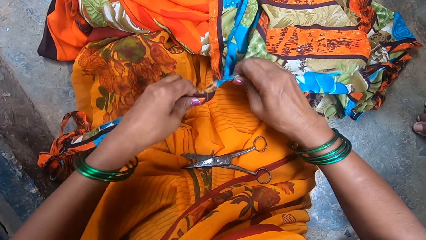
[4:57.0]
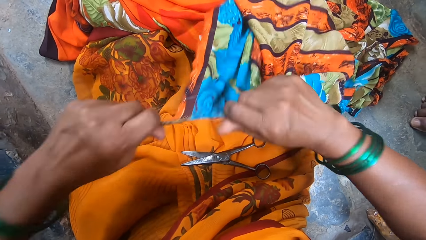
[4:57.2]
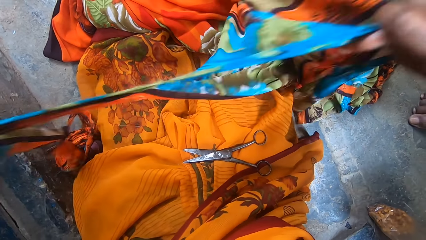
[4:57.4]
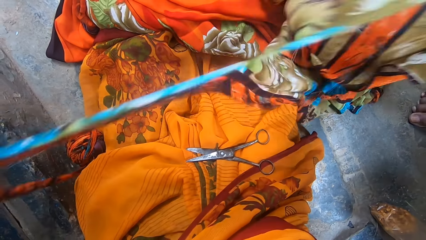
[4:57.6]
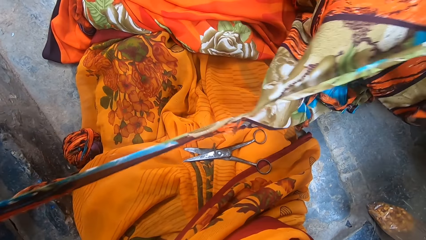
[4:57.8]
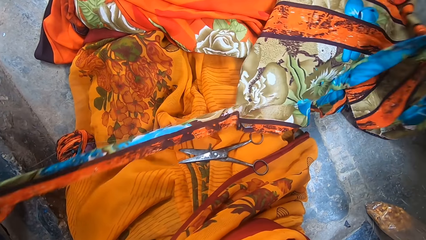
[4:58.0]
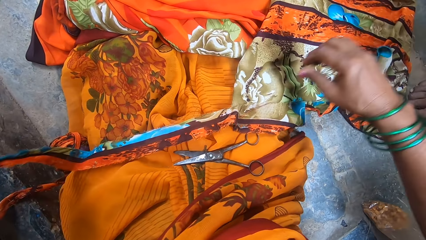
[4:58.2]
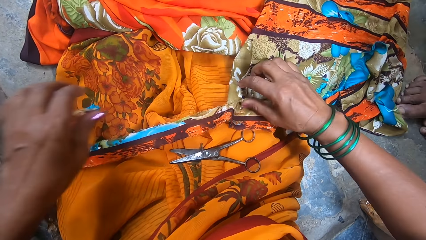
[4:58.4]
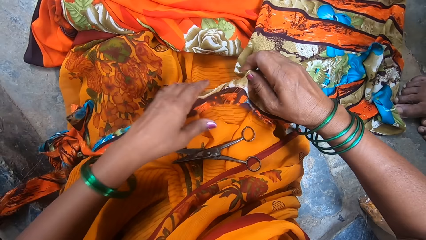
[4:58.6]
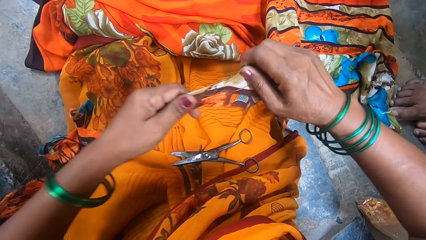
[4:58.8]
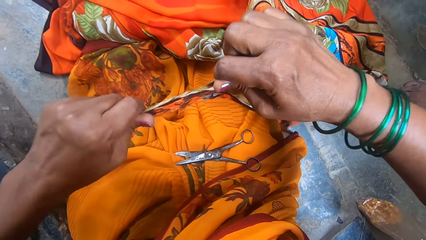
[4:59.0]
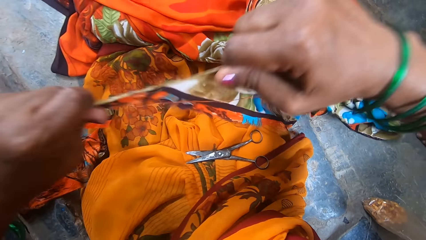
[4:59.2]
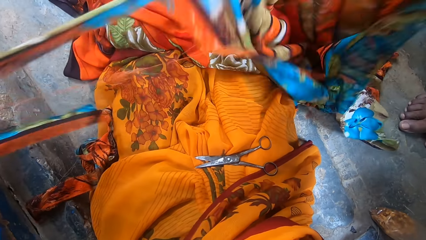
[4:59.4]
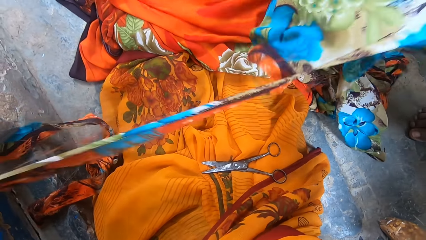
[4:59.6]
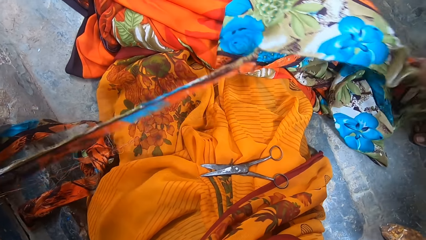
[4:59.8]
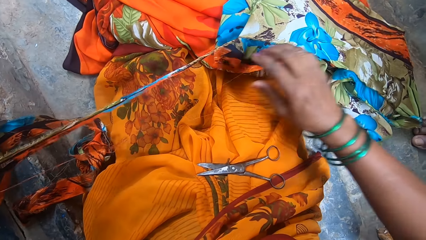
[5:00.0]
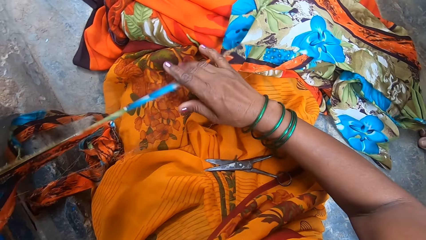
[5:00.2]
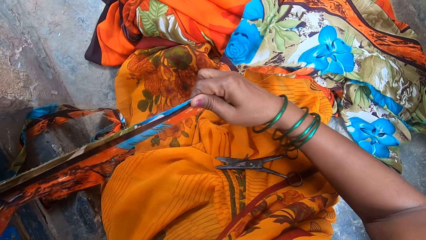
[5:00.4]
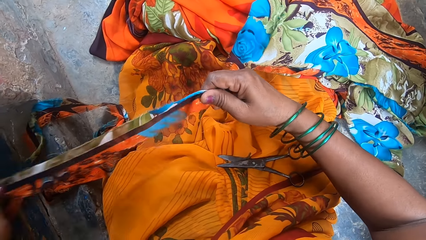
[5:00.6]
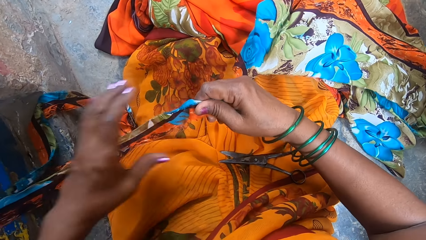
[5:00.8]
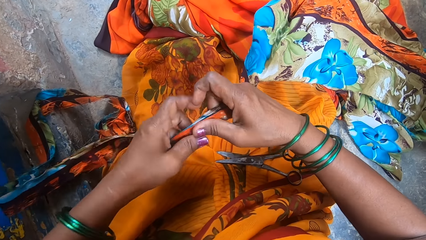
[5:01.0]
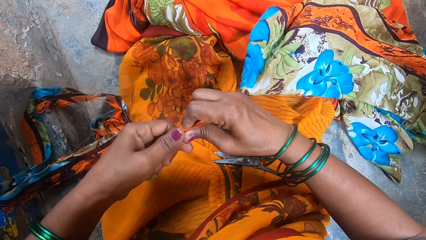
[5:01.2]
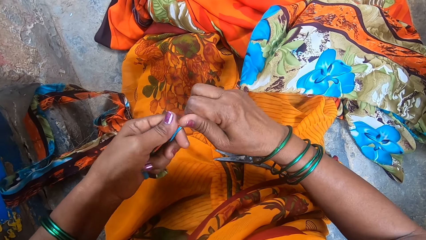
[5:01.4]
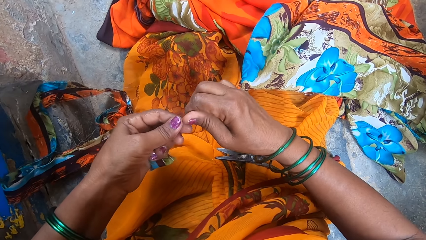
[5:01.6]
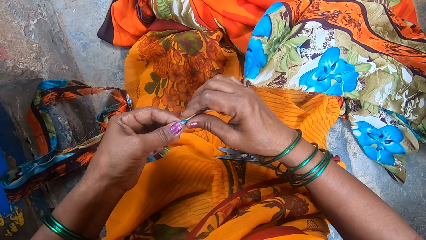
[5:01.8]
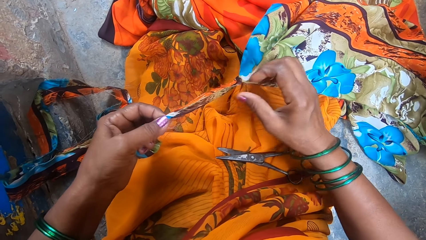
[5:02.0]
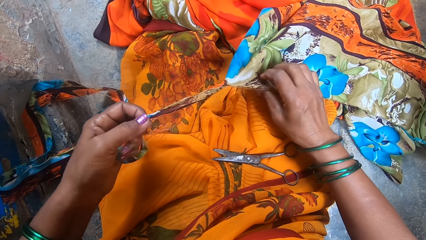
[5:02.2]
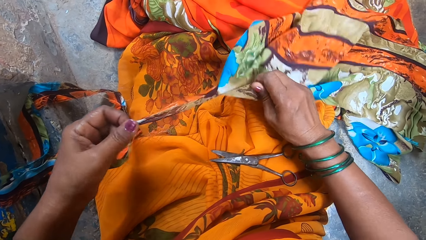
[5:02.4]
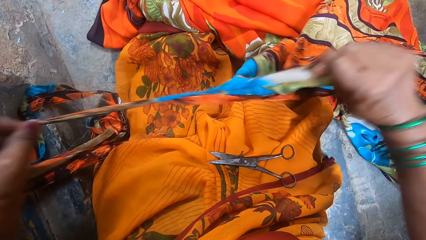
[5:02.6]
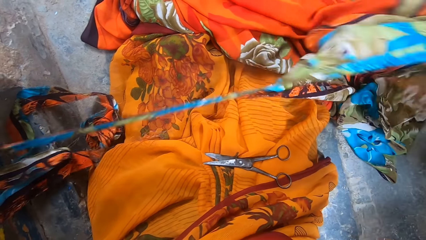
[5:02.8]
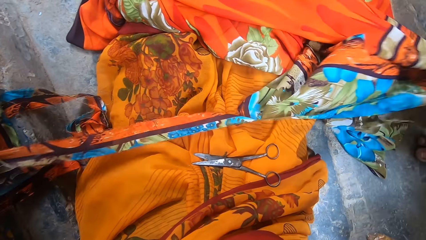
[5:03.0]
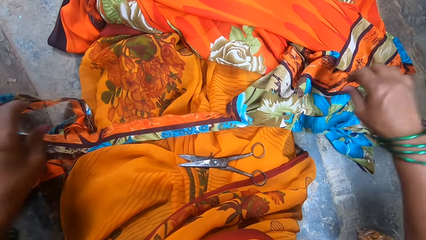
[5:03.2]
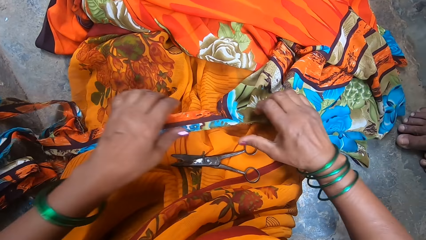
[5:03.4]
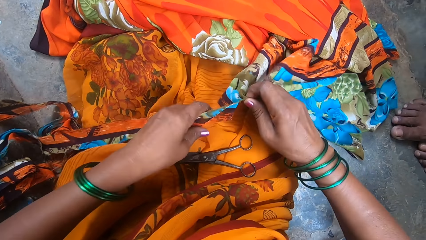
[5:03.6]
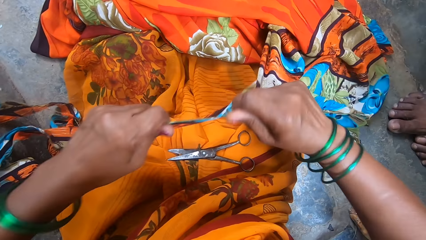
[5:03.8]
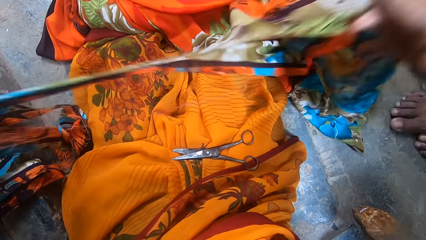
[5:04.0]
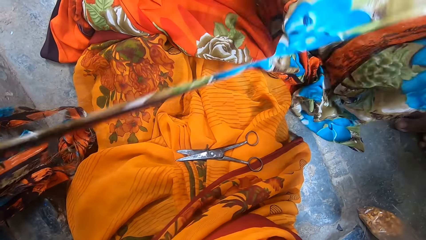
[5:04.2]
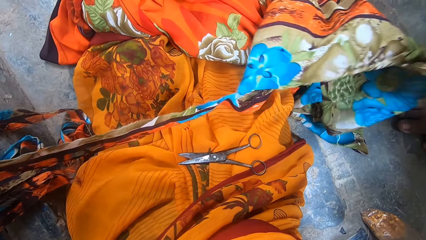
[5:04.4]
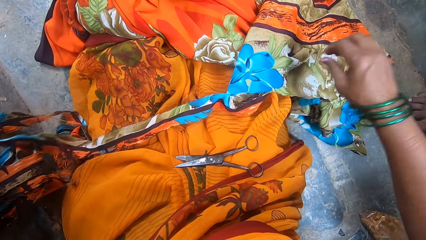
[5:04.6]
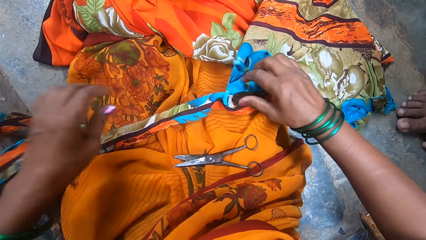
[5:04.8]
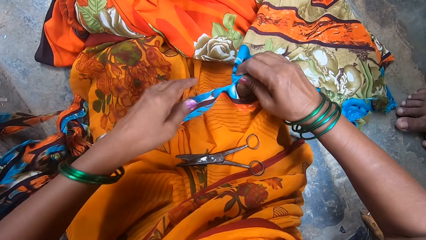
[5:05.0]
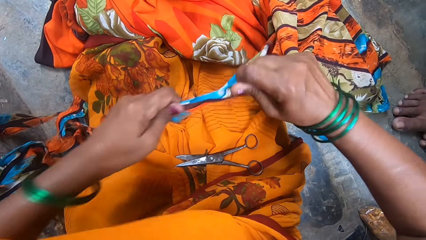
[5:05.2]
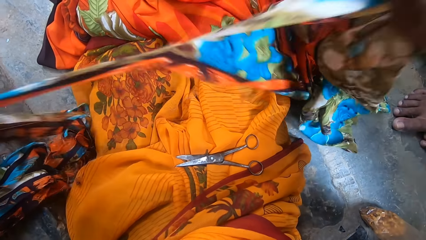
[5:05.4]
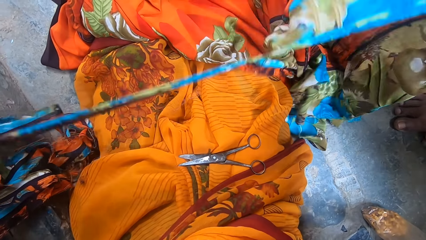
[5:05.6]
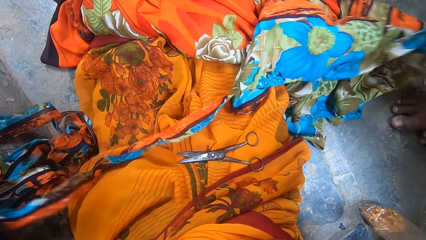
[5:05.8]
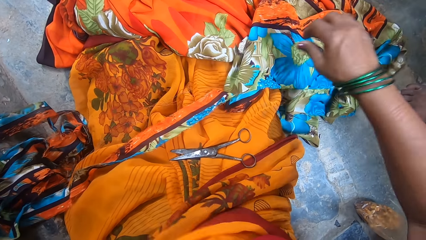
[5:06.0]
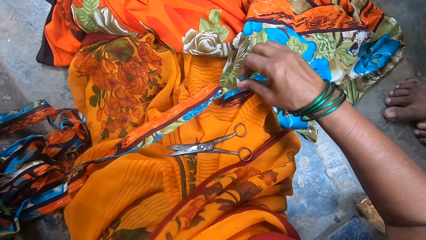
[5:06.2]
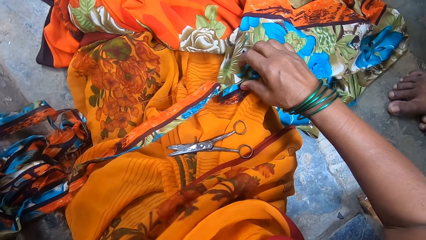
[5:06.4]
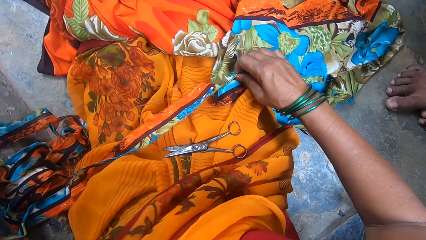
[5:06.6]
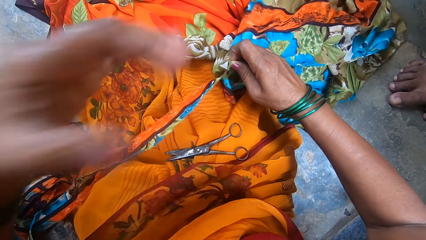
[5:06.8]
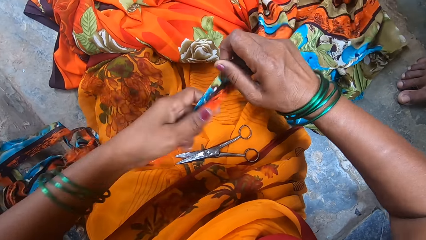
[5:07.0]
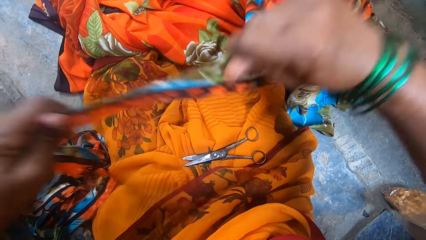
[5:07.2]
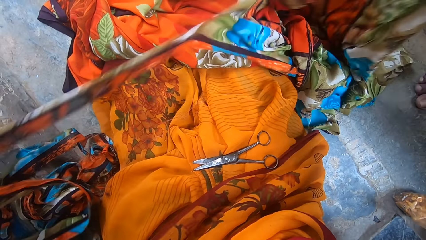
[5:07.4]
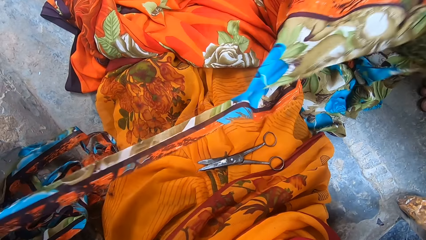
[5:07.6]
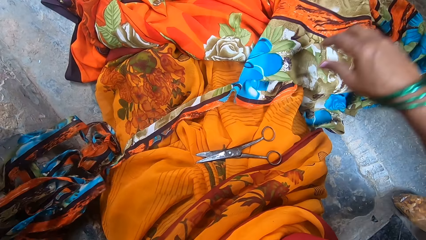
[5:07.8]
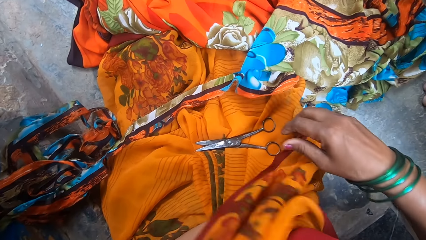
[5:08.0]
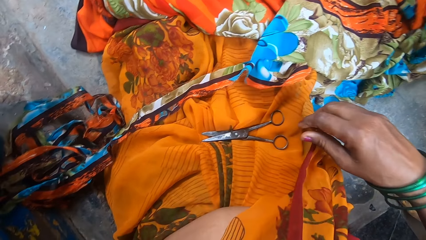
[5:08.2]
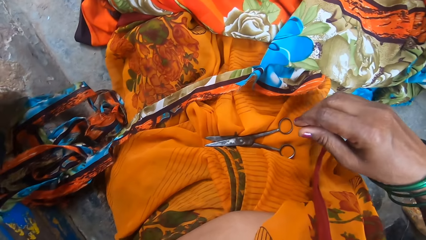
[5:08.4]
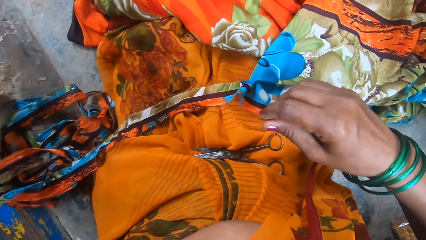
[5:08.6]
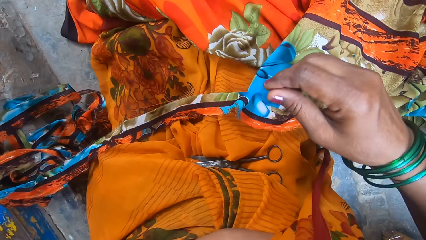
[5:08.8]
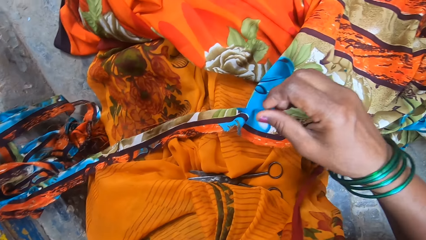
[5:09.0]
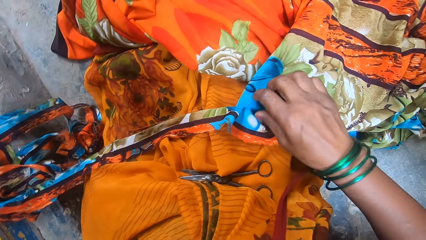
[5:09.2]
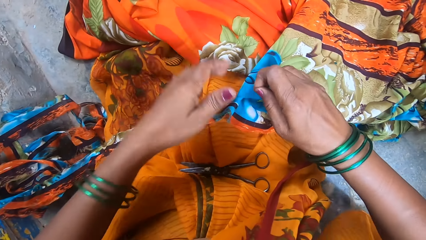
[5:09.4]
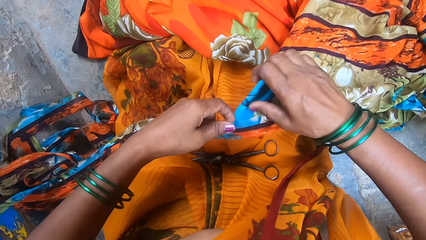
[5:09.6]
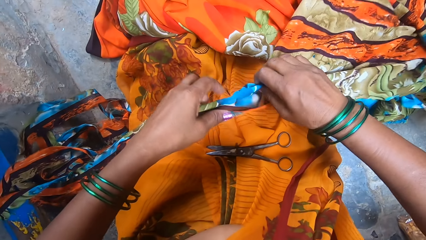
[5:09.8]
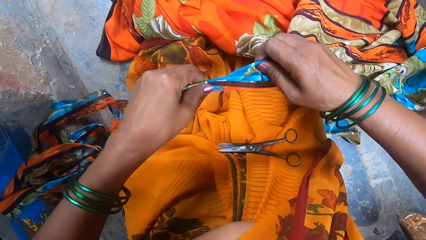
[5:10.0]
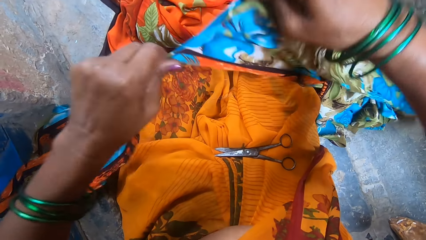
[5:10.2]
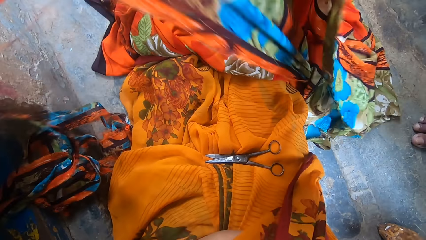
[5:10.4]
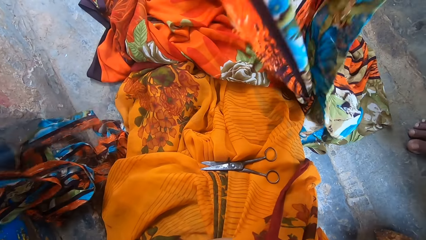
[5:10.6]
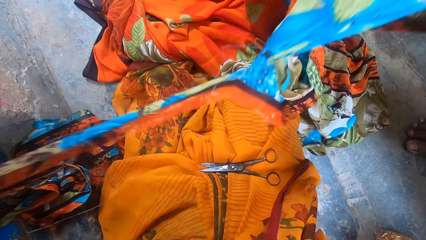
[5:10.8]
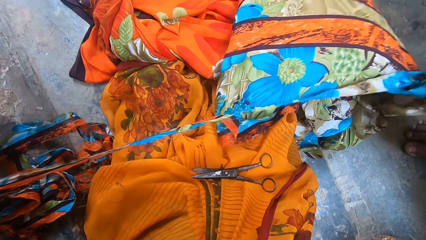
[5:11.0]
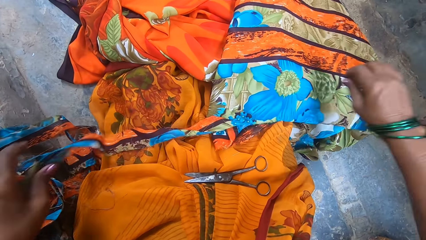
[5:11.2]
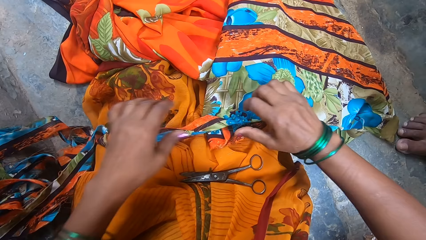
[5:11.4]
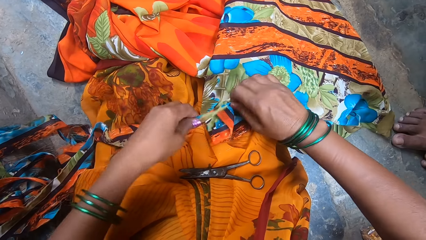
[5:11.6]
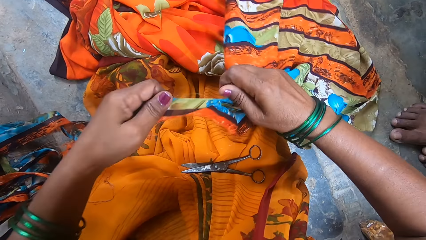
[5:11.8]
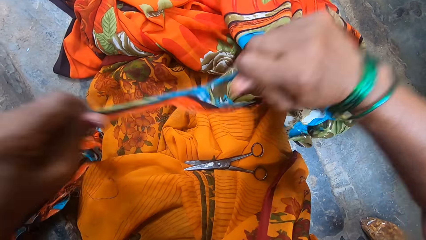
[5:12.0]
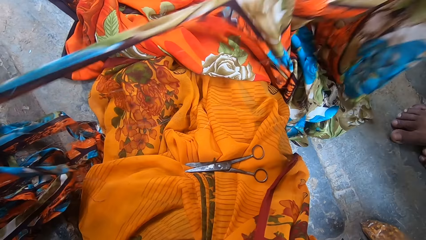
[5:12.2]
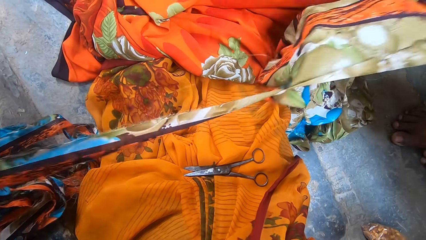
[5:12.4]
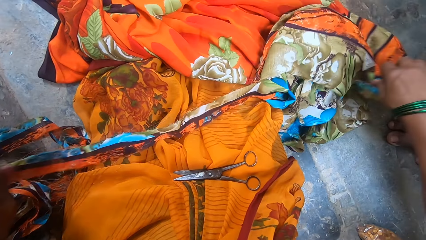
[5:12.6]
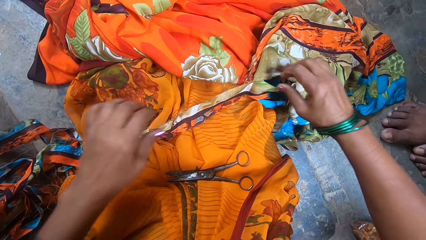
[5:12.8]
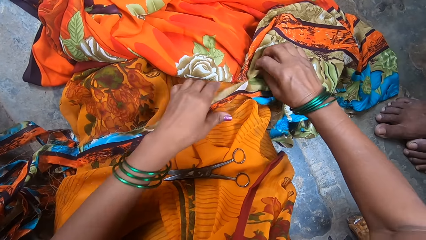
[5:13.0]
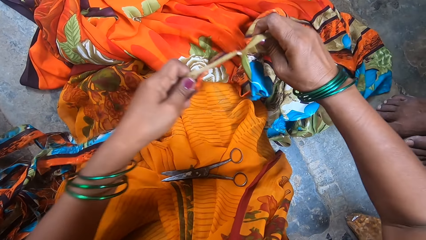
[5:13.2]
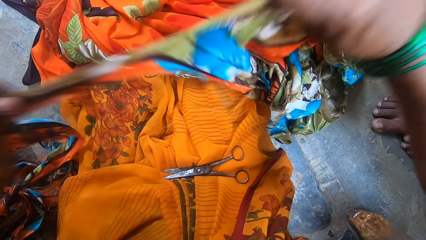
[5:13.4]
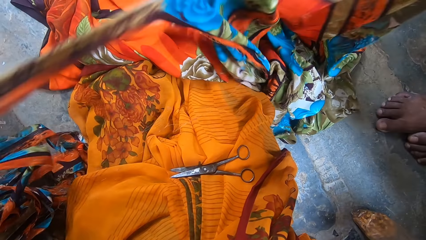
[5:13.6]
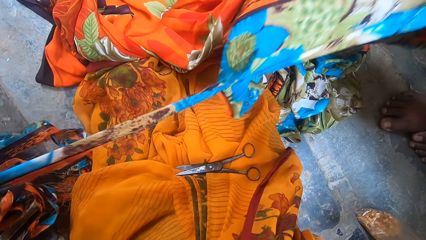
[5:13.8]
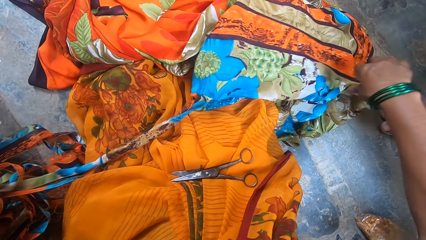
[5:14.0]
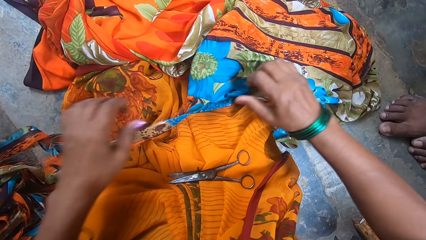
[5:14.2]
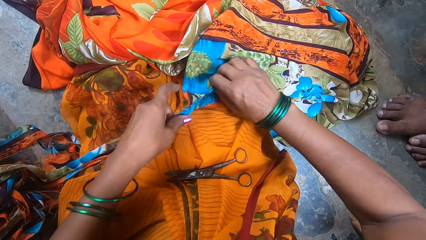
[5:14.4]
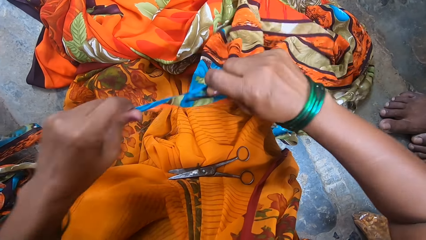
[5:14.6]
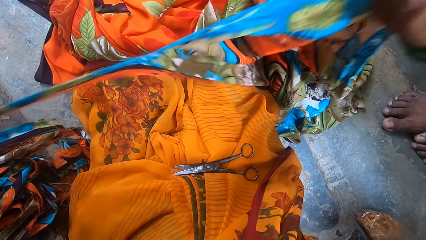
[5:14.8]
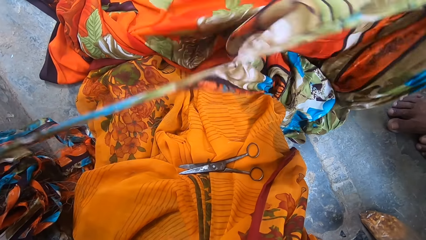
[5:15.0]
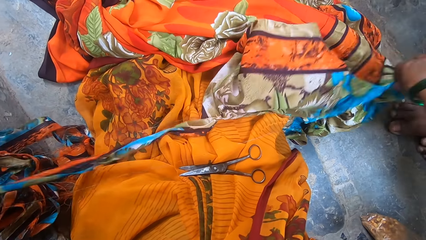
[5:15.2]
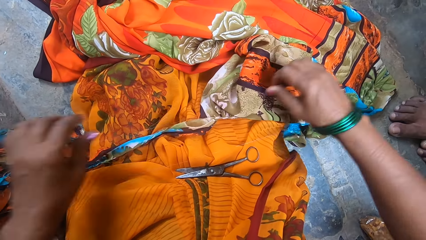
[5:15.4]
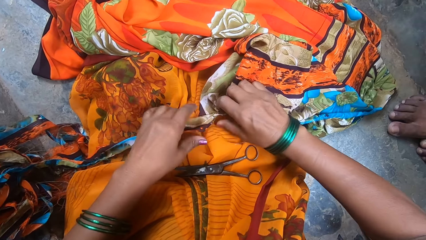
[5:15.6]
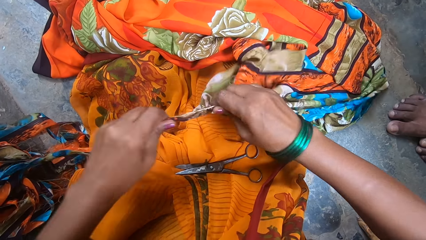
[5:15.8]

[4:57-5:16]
The camera wearer touches something. They tear the garment. They touch something. They tear the garment.
